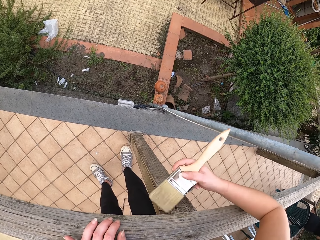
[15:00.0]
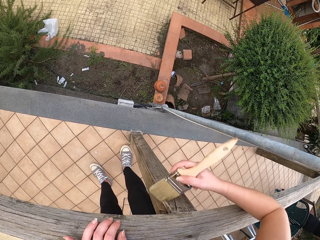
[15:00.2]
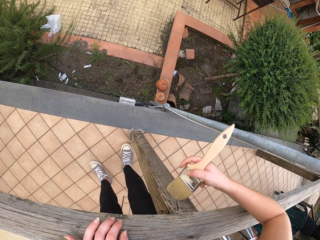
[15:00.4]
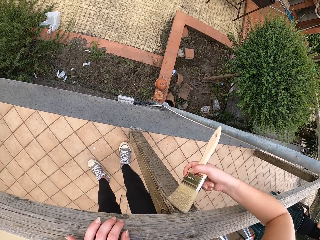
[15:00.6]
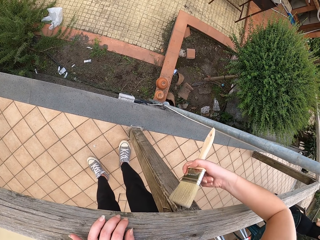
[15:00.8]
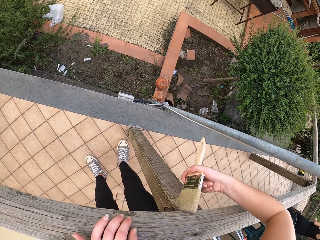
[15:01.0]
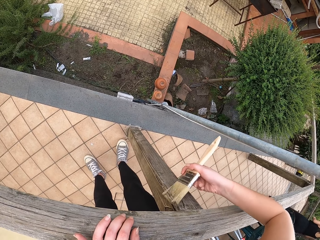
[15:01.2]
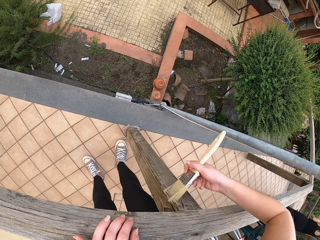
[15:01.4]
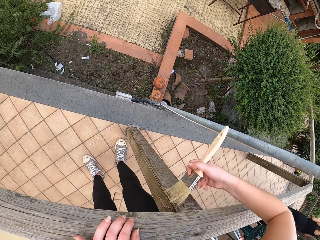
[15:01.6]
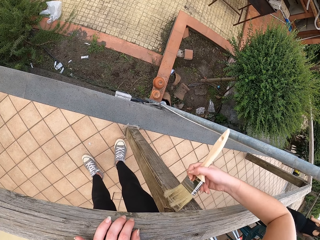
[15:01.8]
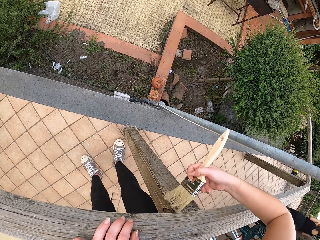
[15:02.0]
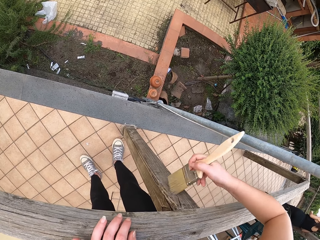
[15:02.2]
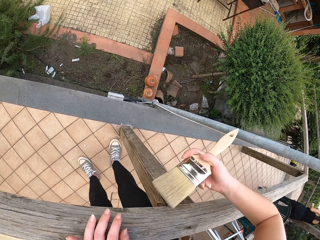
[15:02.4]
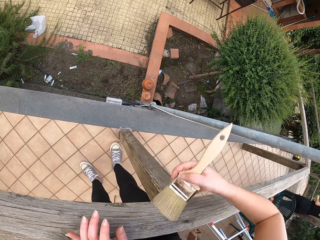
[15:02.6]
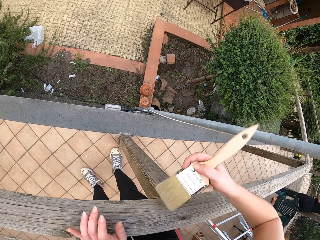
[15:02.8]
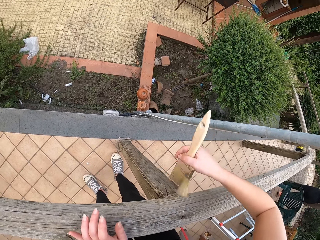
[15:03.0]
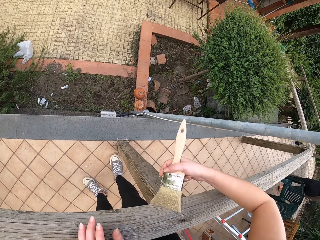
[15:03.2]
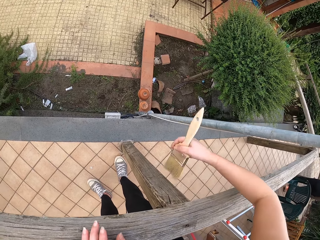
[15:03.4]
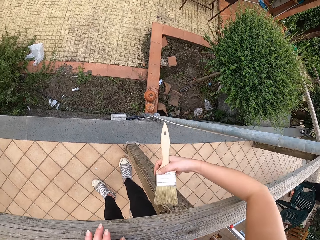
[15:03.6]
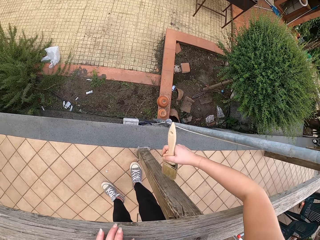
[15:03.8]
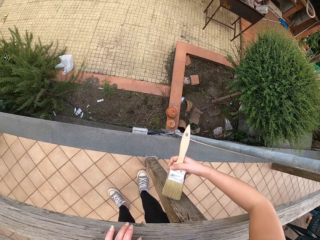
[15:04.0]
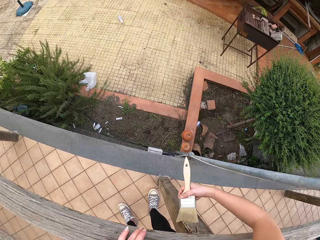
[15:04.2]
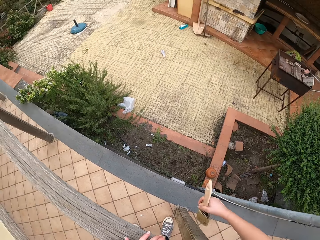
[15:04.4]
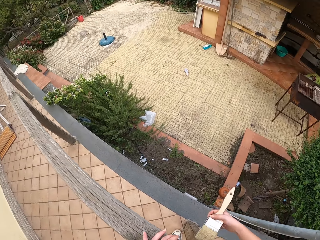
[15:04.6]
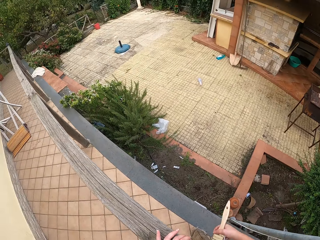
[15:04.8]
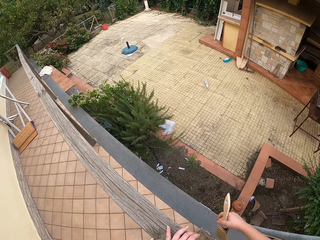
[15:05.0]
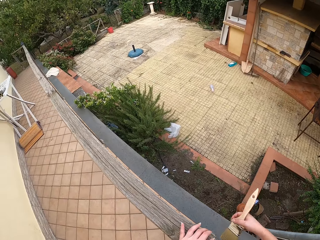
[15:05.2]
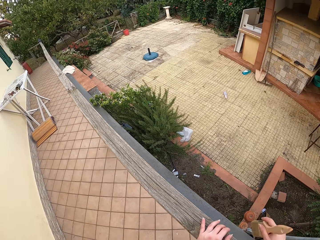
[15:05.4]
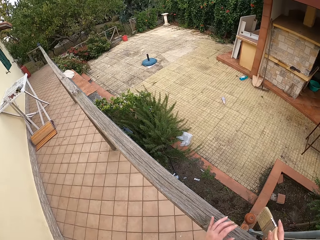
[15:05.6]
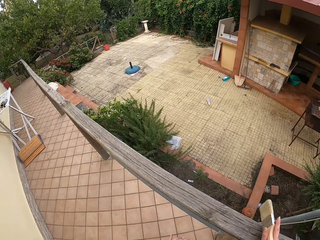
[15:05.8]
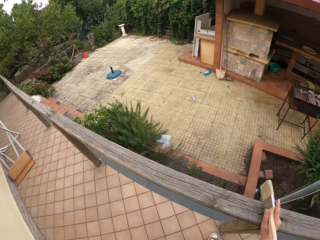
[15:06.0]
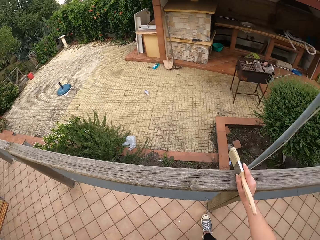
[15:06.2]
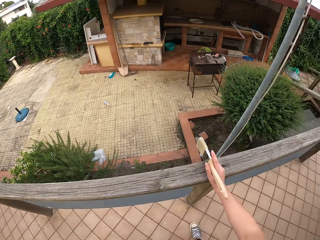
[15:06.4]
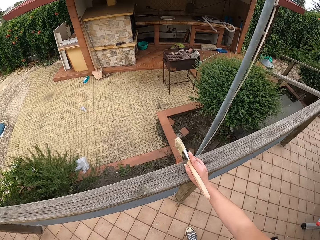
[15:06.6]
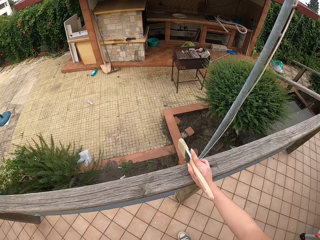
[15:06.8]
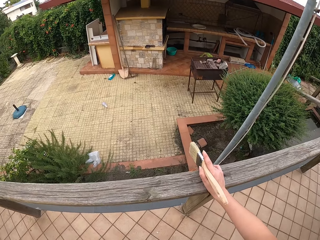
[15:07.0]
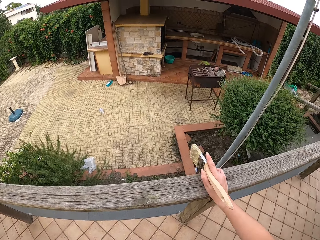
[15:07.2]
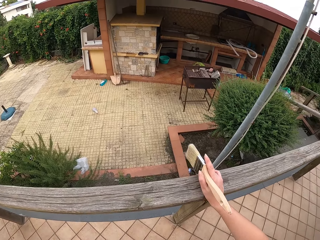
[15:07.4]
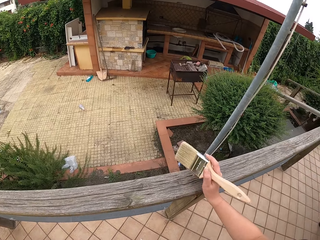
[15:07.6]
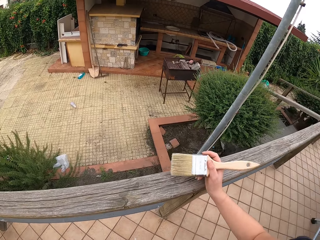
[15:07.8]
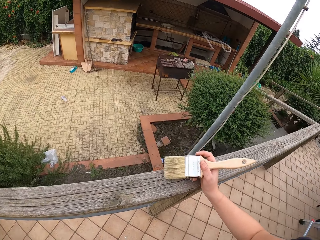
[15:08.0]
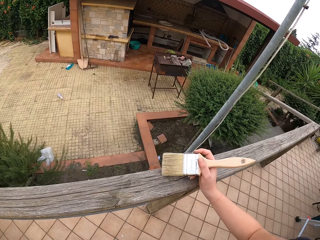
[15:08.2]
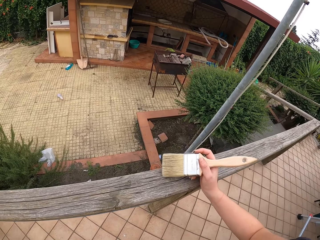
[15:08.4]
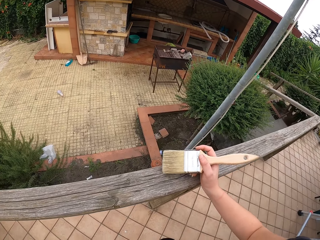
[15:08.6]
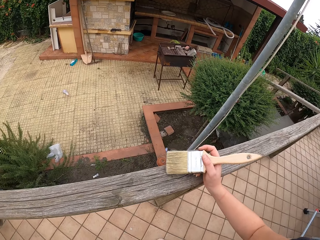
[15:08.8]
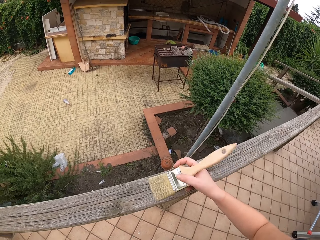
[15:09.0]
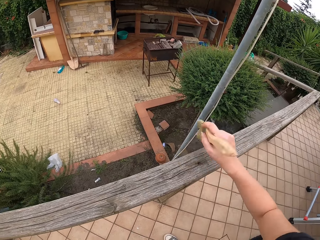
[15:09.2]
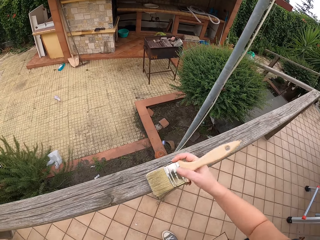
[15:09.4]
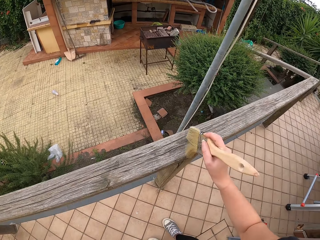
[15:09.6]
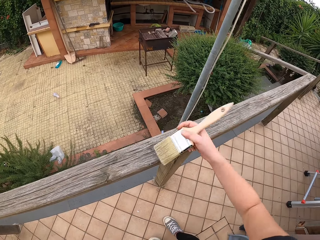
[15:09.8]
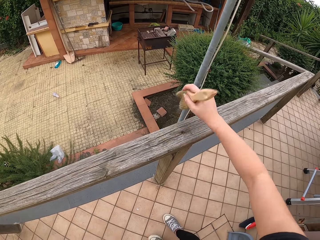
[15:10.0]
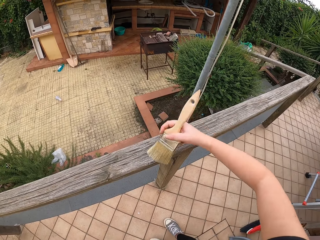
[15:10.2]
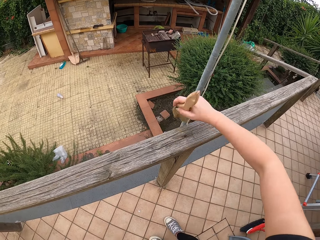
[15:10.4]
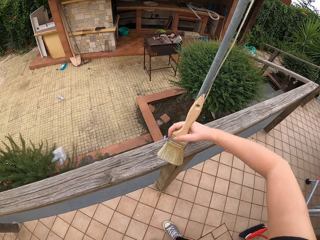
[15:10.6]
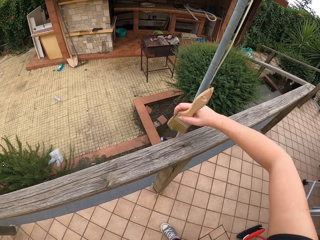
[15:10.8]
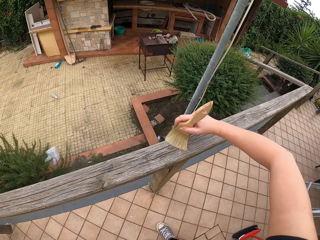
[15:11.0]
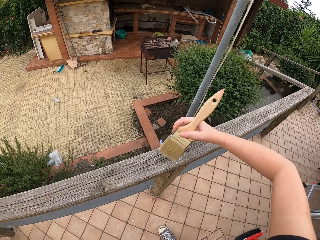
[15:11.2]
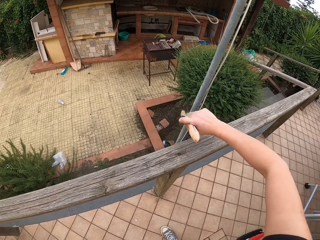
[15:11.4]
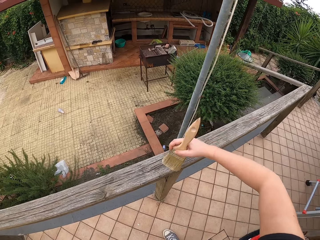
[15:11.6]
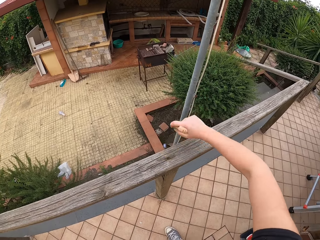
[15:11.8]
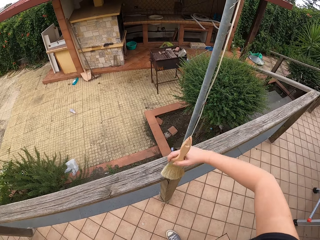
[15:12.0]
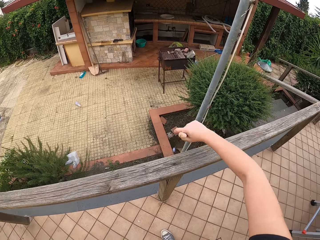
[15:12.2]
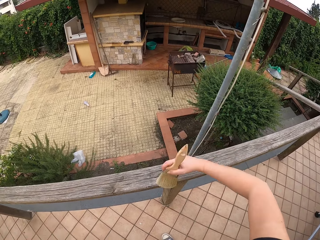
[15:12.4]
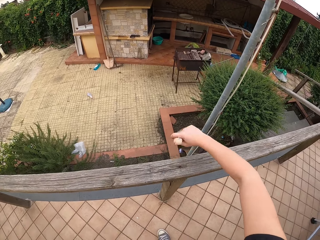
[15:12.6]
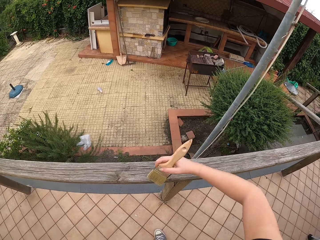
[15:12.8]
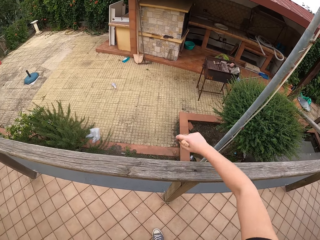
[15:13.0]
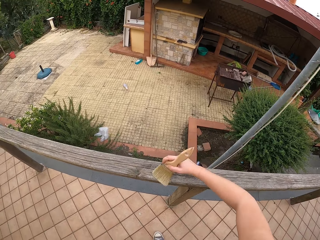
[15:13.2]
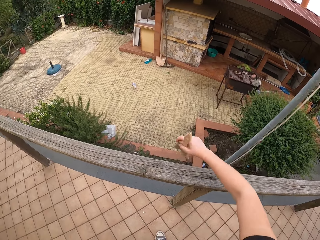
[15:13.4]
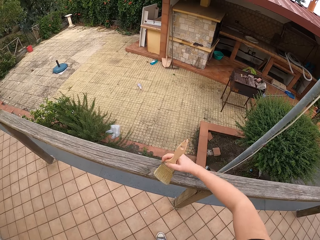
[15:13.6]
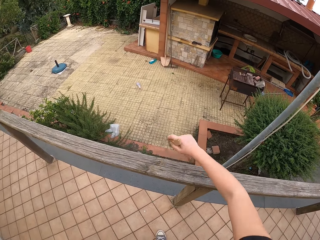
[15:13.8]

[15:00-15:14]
The camera wearer stops brushing. She removes her left hand from the rail. She stops leaning over the rail. She brushes the top of the rail.

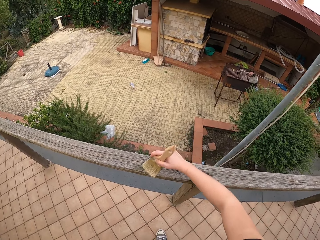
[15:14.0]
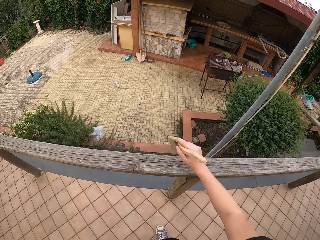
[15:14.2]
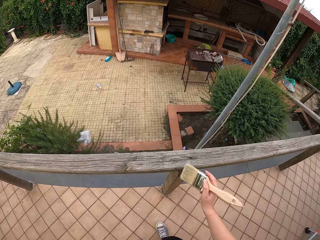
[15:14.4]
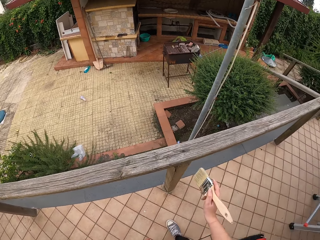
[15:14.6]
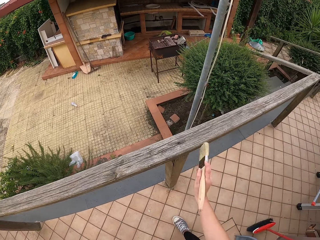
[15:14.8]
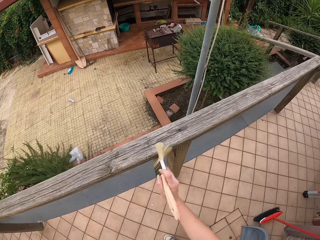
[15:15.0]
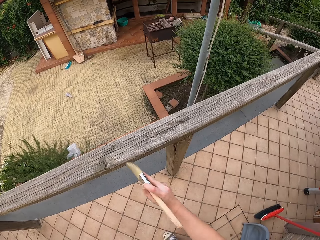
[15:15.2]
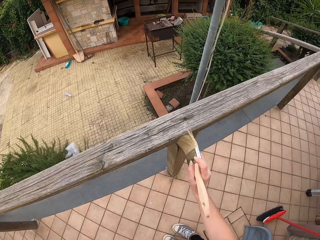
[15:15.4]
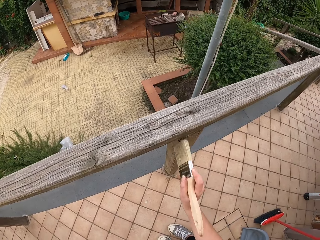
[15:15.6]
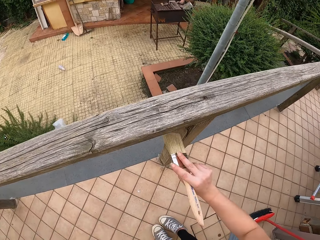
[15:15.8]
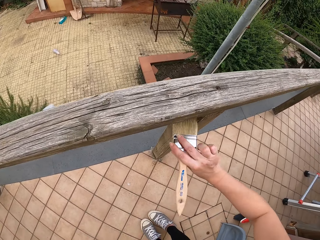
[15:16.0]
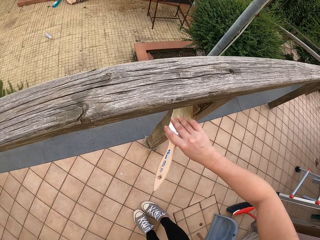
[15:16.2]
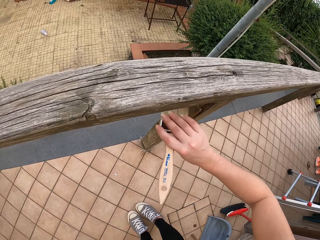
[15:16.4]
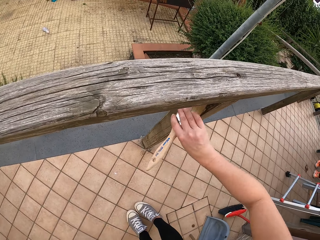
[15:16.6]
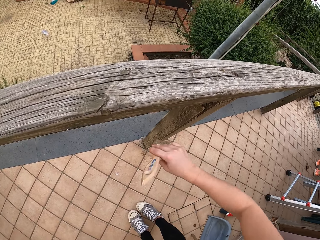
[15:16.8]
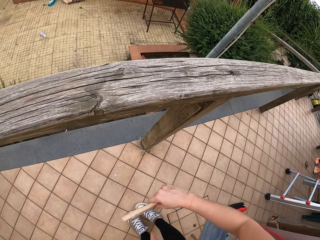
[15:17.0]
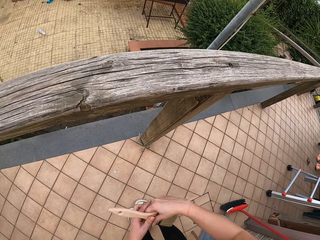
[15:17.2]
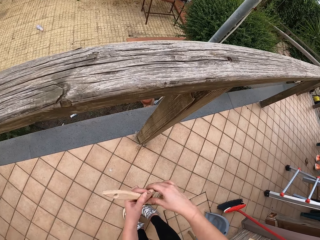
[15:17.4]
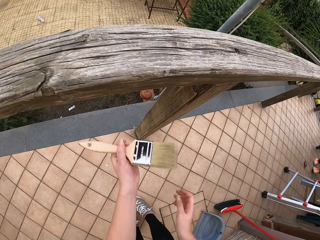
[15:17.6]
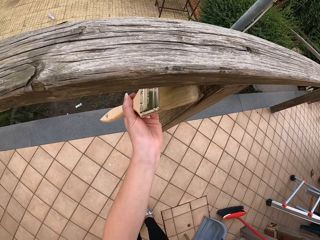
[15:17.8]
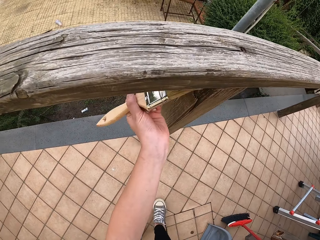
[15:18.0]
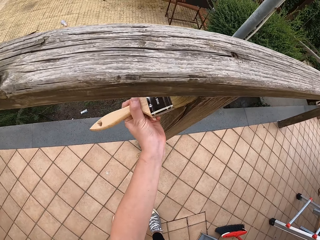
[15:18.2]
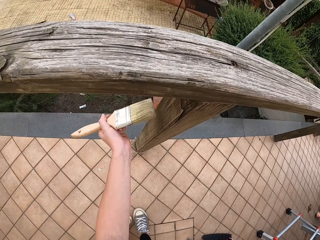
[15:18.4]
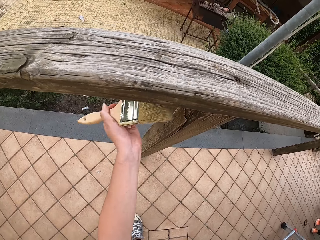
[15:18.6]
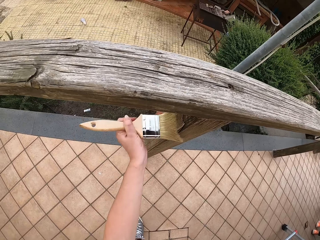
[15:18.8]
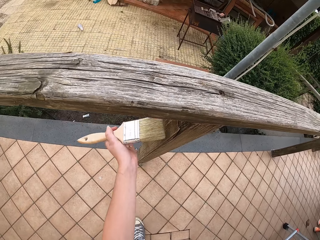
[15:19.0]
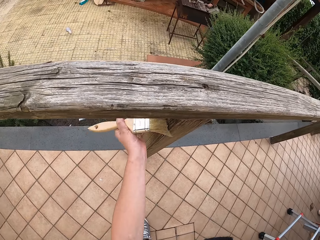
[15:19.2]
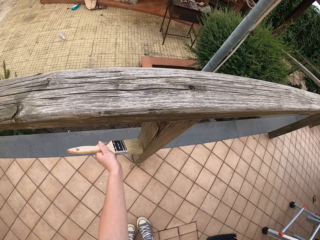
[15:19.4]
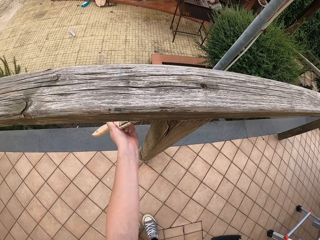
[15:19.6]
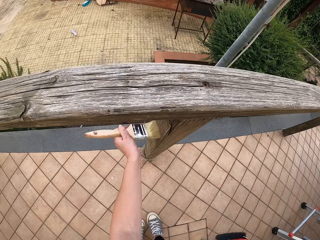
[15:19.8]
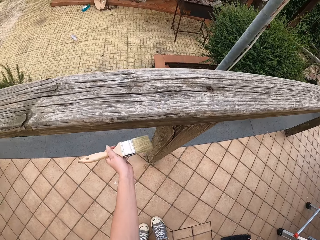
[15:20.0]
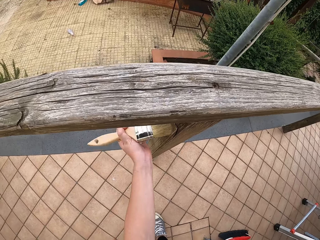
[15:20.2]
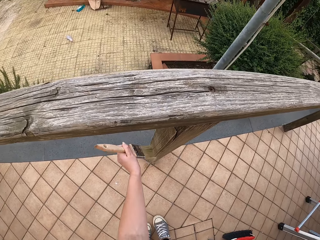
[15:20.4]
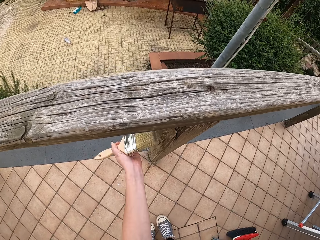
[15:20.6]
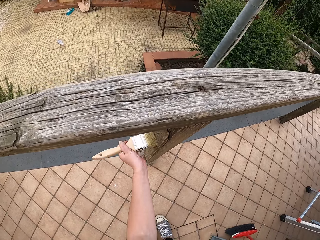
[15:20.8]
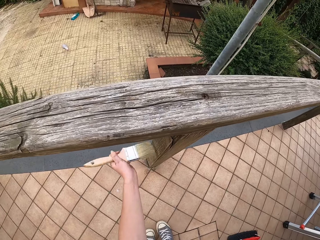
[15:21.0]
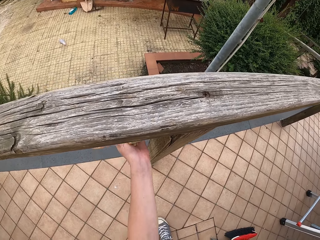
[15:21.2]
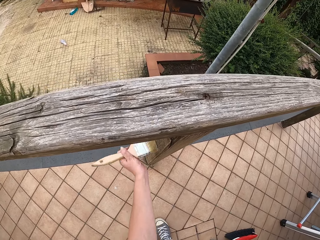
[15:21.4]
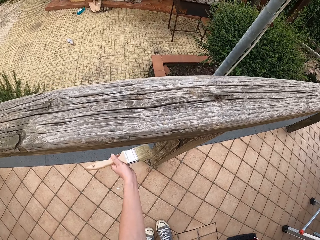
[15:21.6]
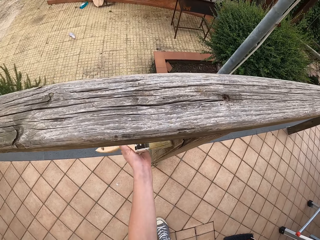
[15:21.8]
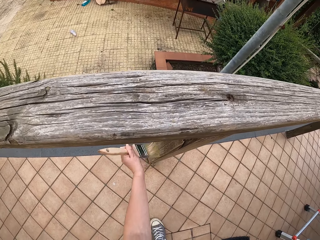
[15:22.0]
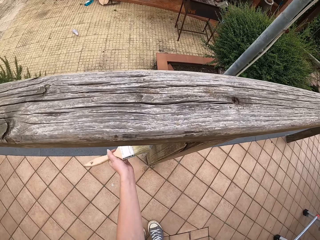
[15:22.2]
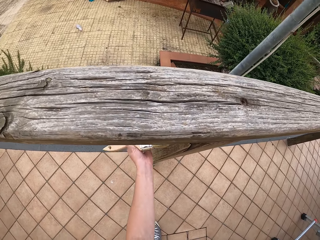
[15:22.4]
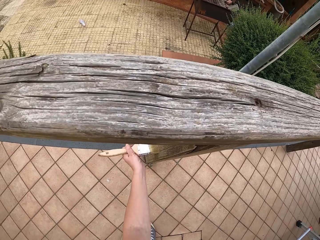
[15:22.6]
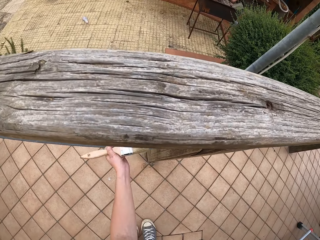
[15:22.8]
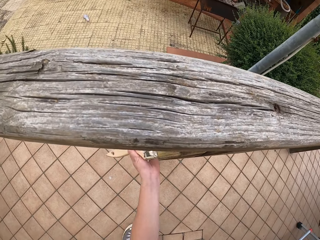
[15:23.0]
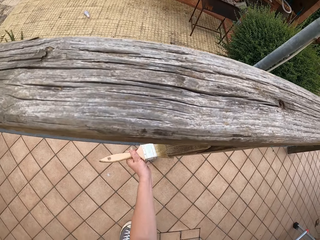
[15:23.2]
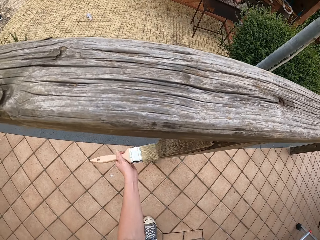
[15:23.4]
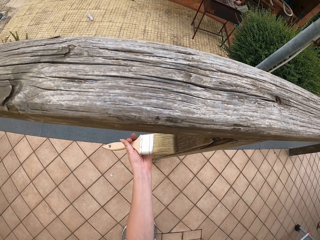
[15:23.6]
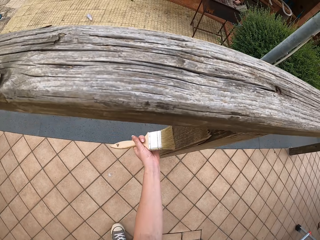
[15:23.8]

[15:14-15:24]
The camera wearer moves the brush to the pole of the rail. She stops brushing. She passes the brush to her left hand. She continues to brush the pole of the rail.
